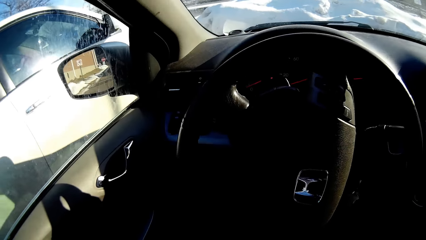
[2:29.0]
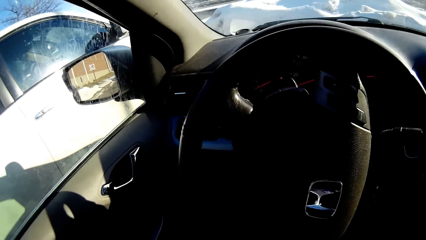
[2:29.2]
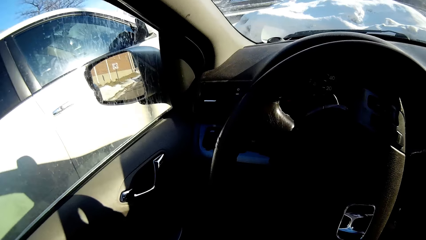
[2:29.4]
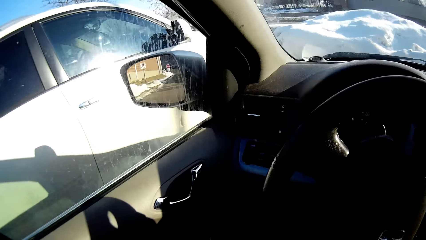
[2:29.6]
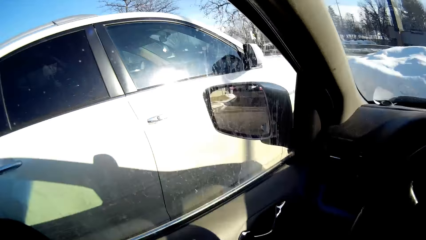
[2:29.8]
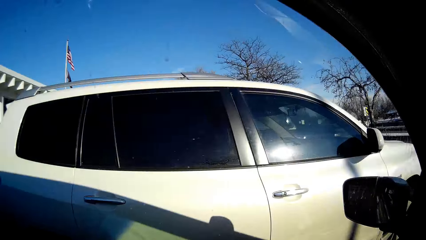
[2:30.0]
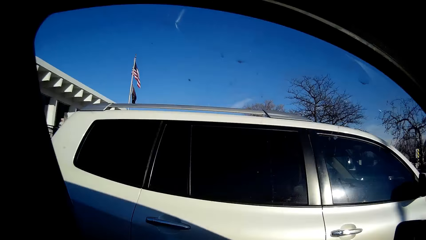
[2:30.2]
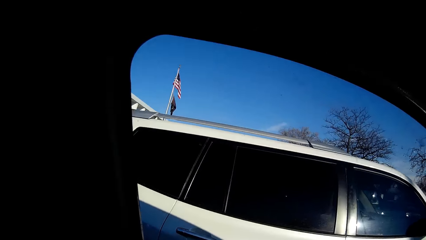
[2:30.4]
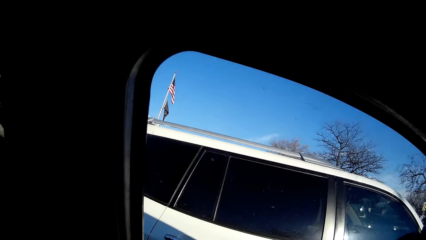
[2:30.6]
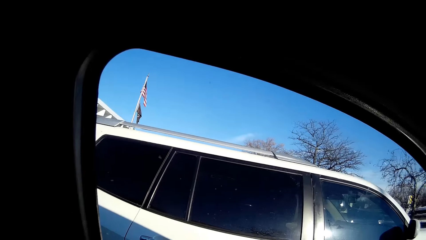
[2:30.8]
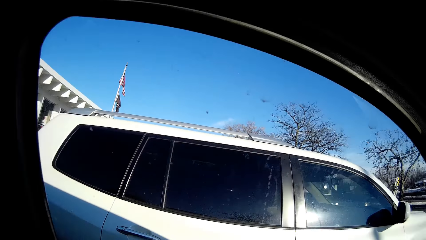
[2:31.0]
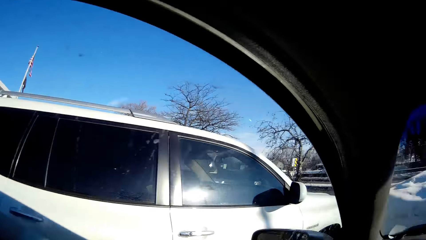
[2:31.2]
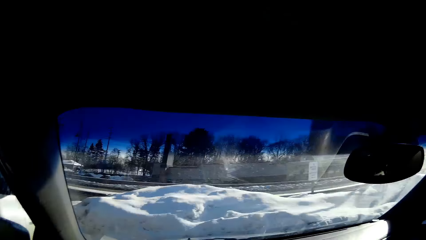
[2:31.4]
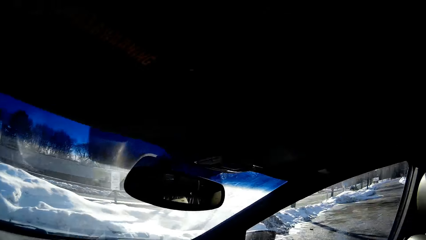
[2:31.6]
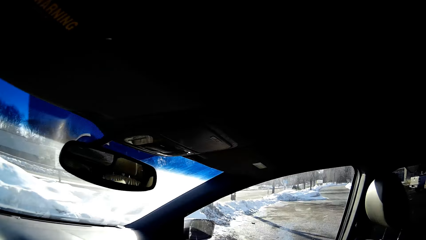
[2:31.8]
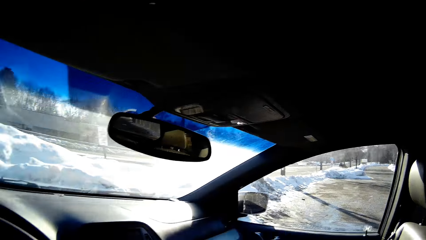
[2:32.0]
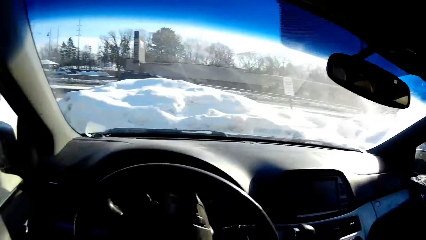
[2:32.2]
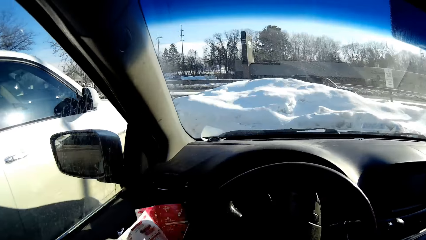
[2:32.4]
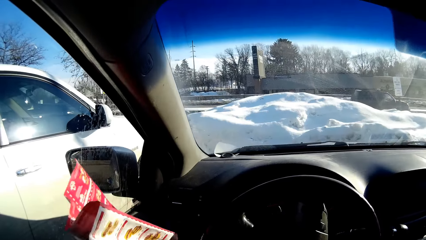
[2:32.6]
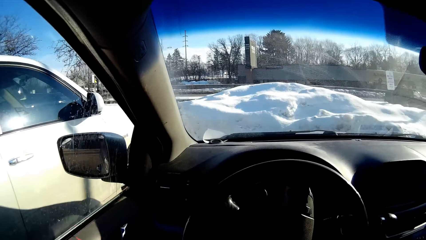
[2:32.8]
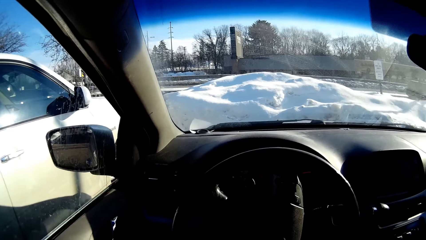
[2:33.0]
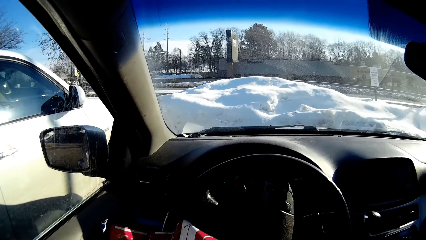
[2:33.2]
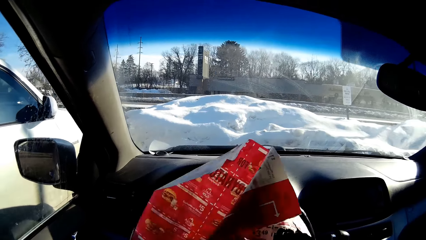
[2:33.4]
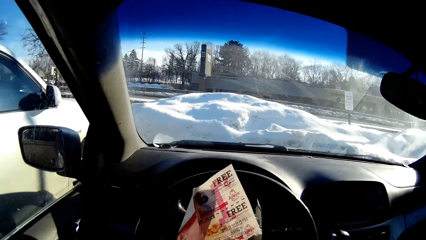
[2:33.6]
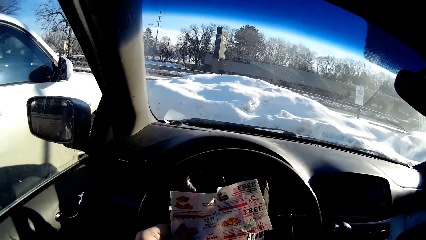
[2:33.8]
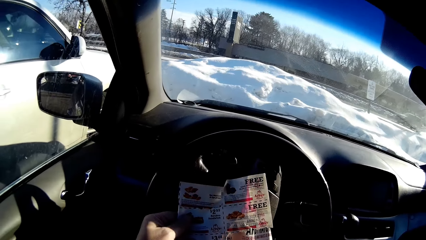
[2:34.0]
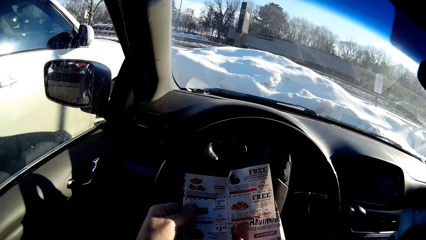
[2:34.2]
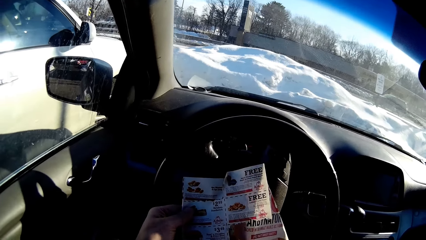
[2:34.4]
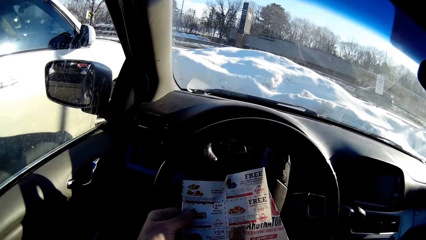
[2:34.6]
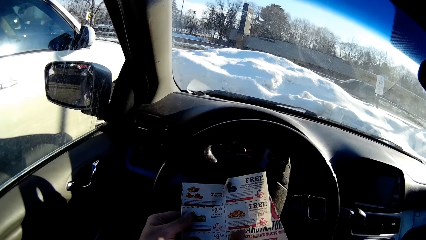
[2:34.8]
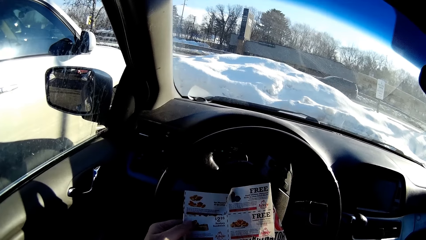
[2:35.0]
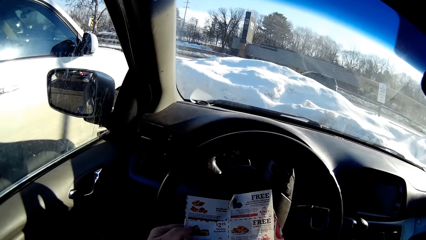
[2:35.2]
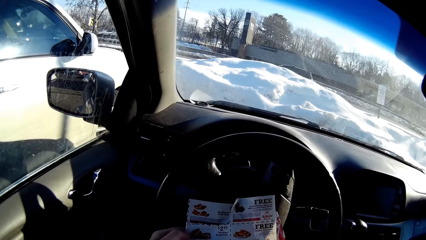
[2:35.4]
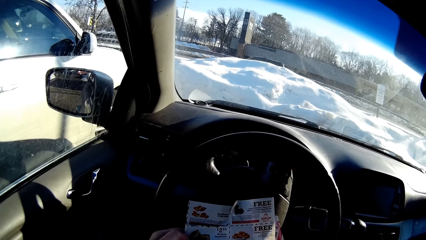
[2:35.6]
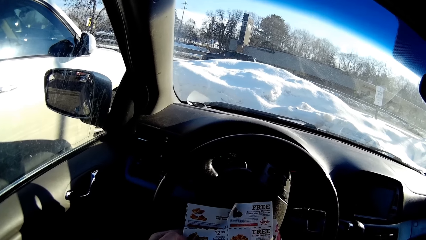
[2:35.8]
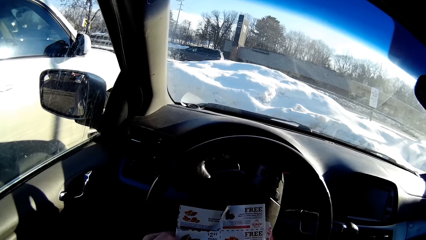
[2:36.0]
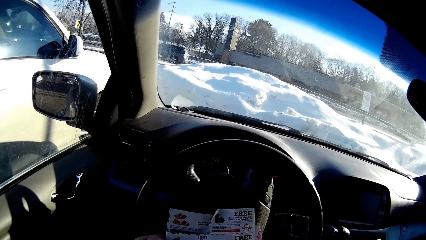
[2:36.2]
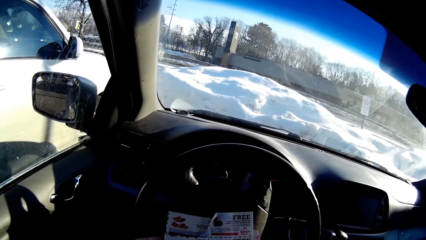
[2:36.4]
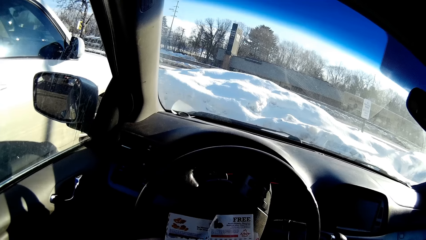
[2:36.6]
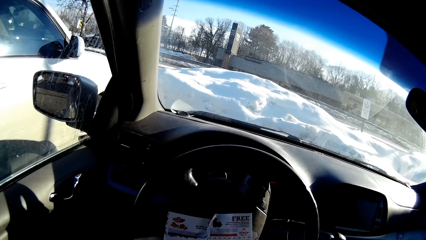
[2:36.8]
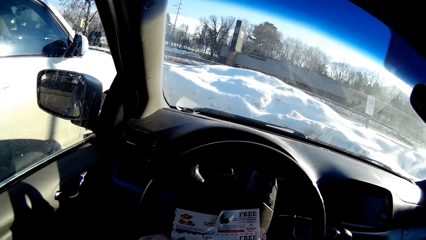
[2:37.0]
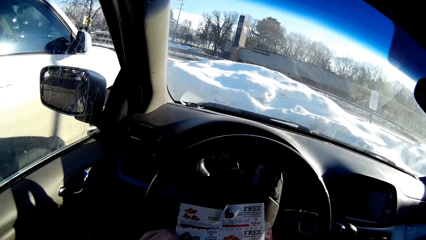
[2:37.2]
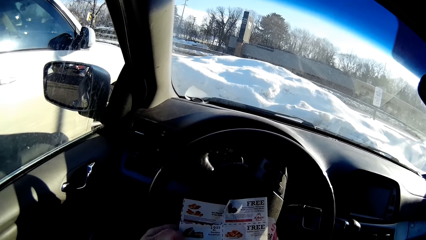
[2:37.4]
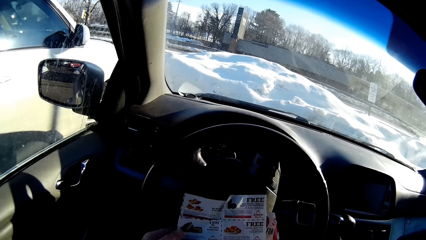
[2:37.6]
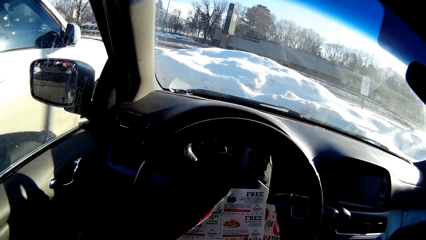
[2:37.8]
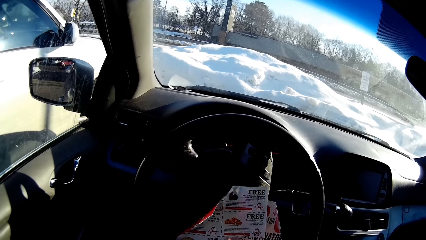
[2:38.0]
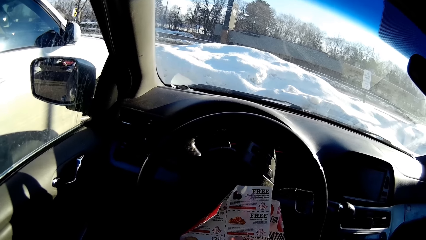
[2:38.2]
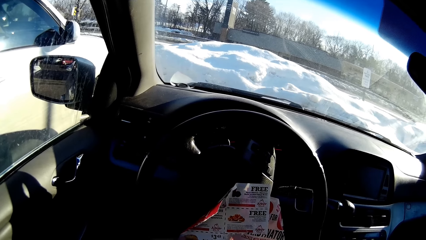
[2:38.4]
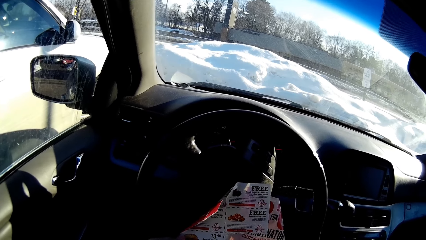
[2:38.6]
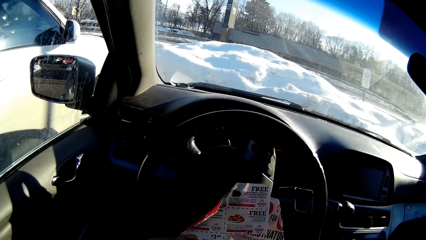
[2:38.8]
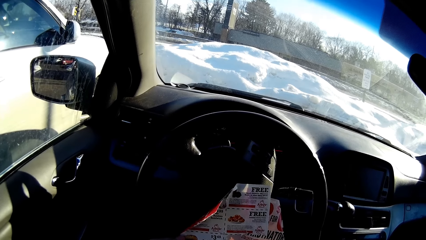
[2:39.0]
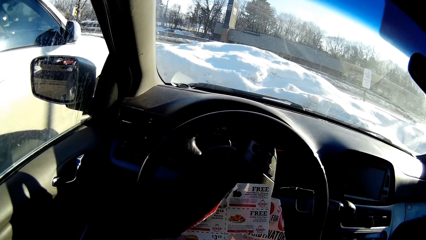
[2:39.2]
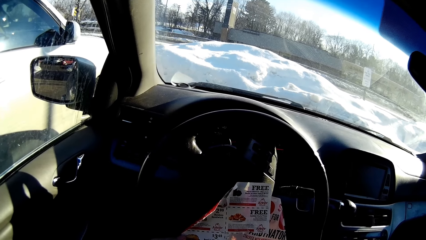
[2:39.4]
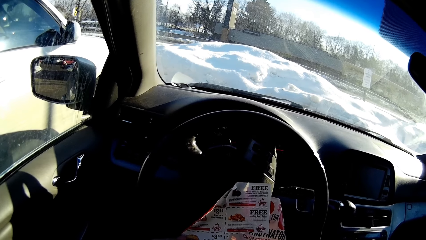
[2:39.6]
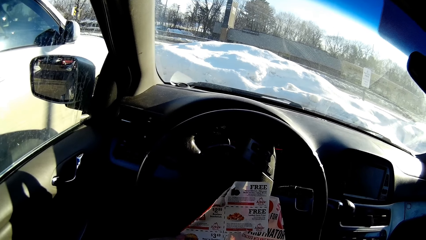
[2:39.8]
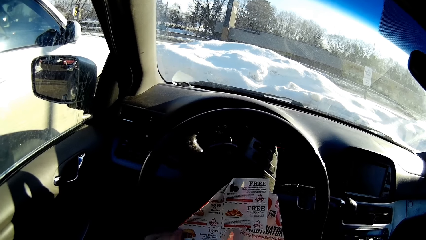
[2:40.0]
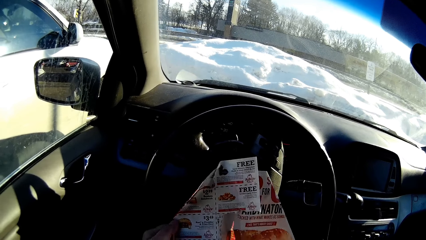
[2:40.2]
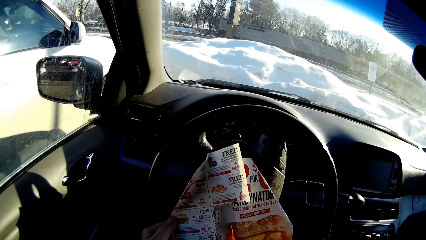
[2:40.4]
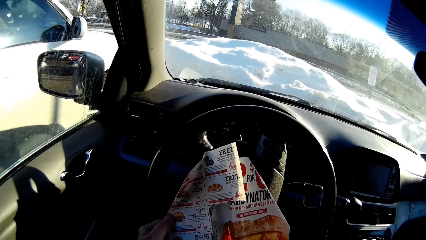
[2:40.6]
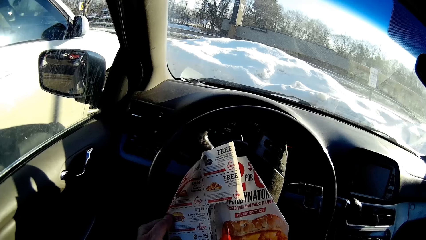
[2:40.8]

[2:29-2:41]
The camera wearer holds some papers in her hands.

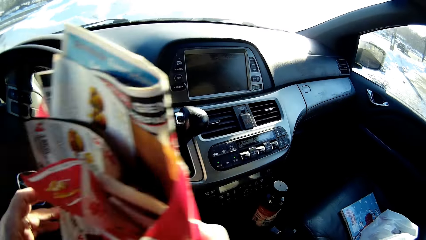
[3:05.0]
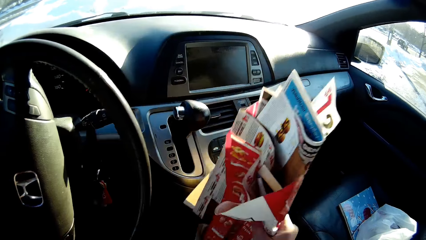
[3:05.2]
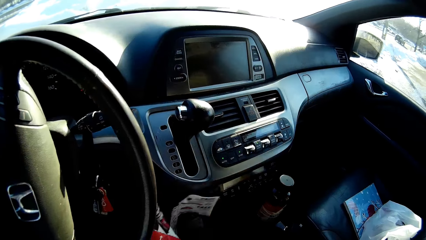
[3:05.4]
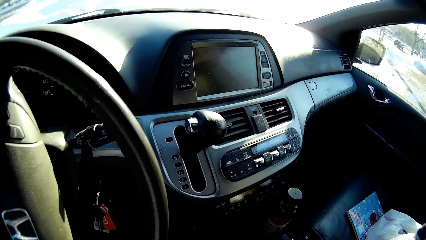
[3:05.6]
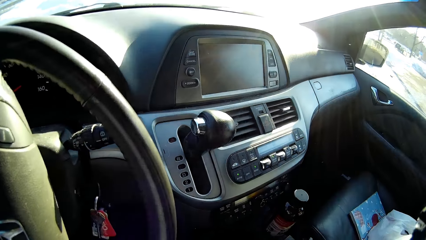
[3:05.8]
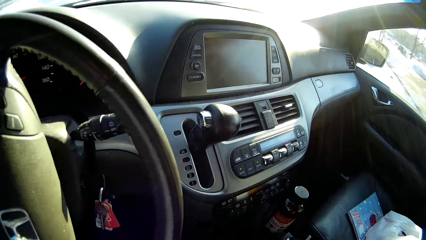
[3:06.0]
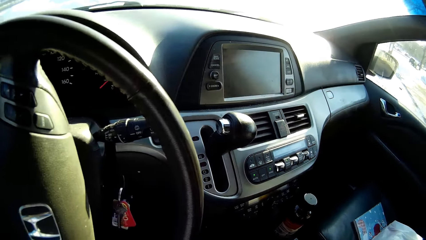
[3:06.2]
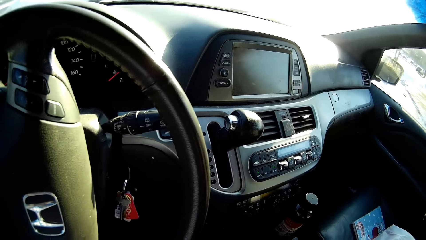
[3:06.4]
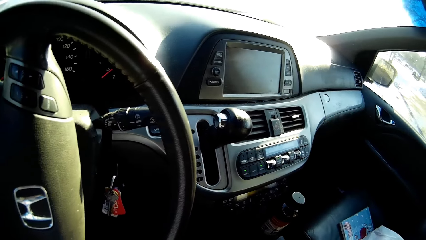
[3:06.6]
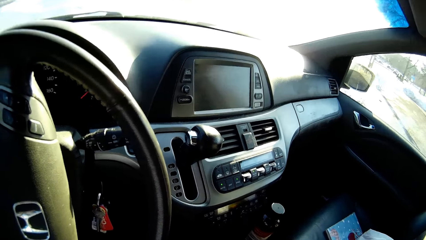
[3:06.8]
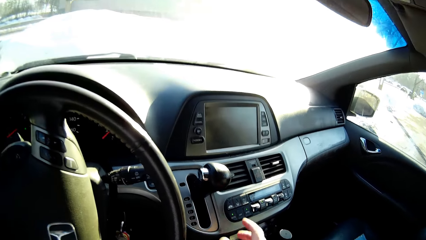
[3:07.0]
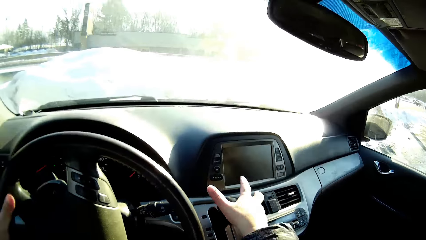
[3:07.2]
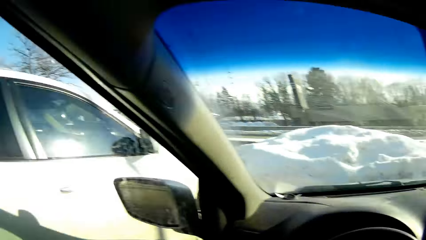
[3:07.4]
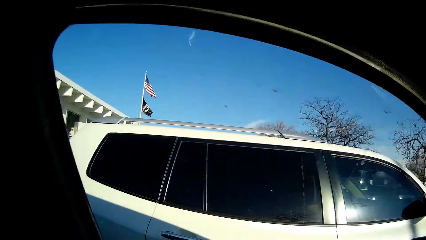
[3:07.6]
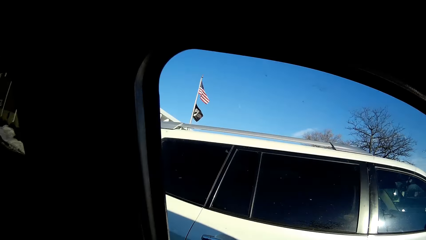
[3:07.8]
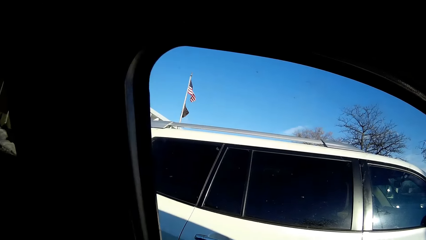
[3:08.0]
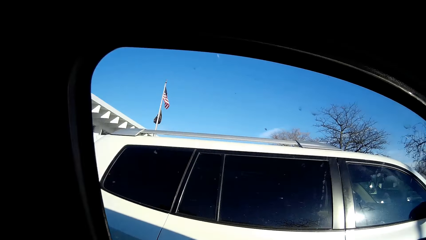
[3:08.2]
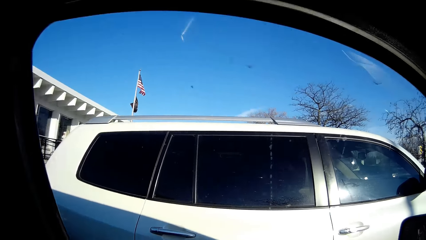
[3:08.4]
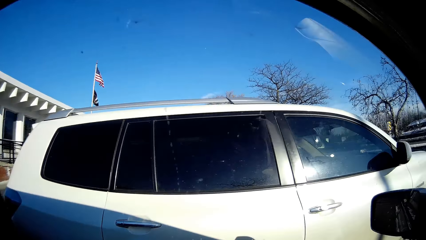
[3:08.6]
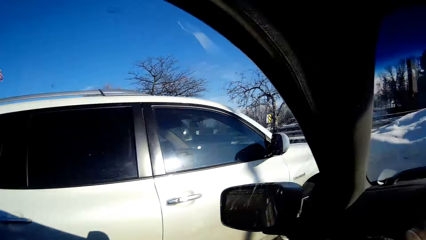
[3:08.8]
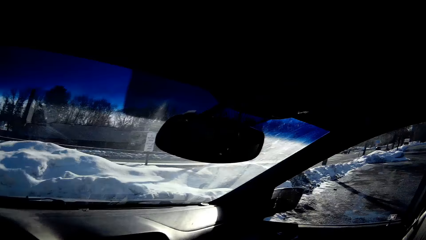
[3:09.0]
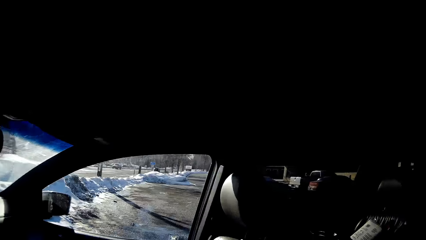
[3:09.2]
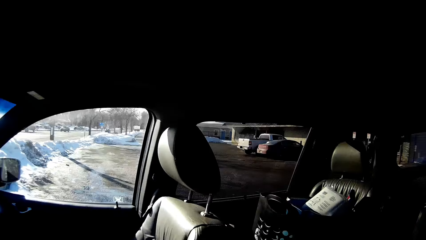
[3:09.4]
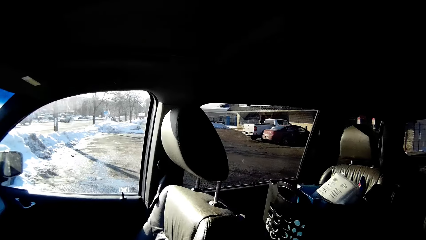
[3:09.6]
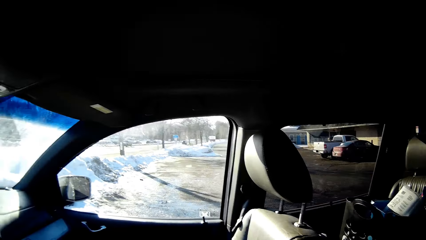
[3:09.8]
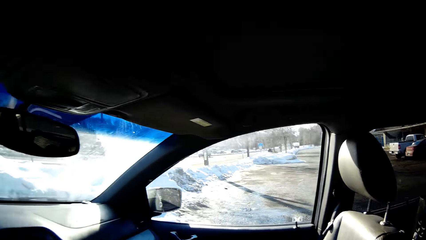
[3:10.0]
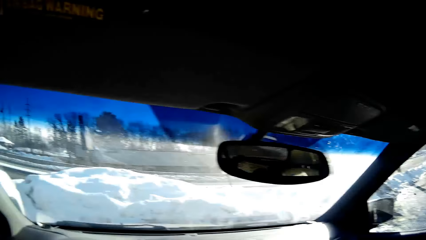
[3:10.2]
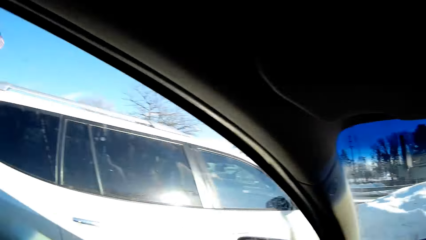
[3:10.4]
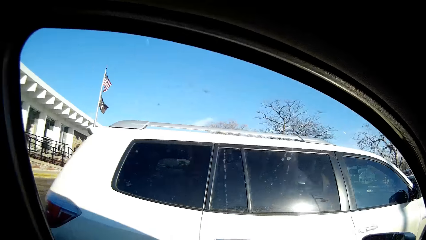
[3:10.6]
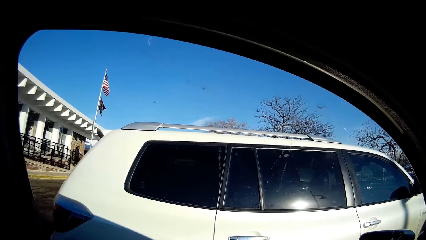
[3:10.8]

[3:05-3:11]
The camera wearer puts the papers under the steering.
